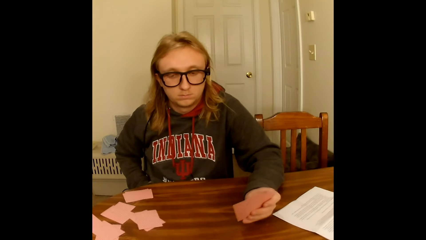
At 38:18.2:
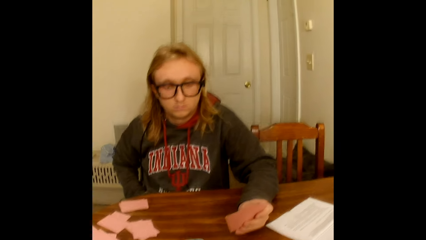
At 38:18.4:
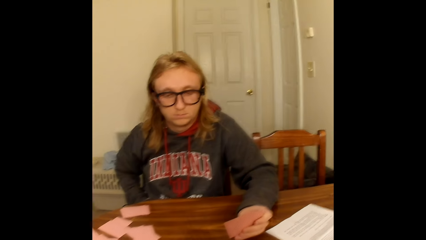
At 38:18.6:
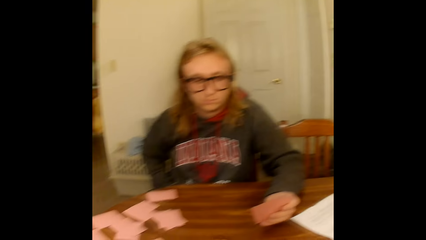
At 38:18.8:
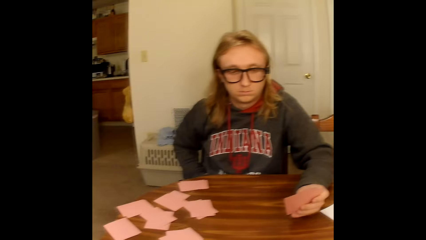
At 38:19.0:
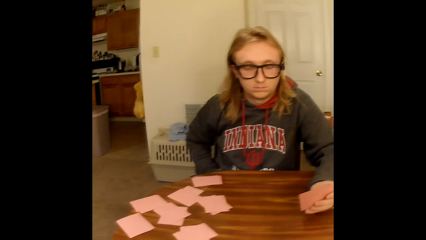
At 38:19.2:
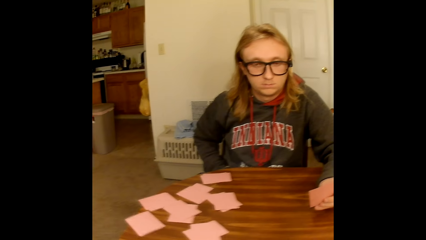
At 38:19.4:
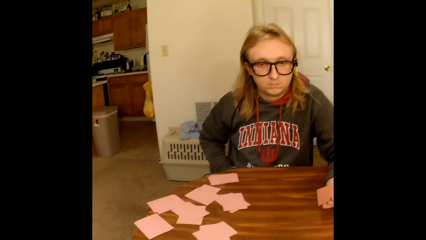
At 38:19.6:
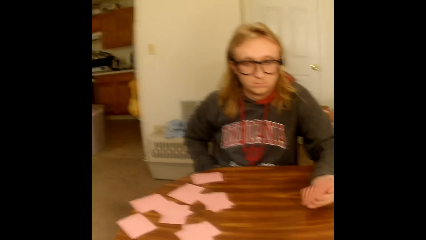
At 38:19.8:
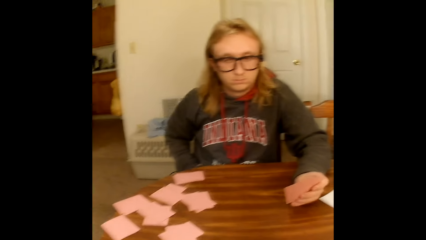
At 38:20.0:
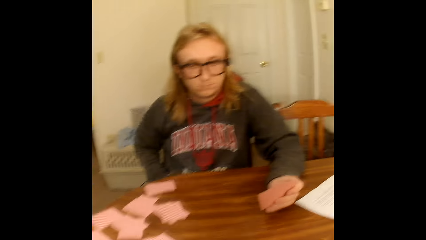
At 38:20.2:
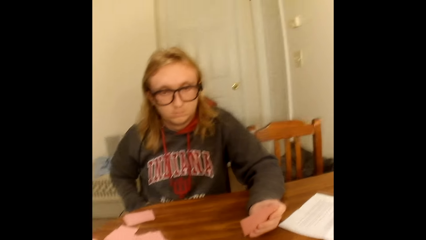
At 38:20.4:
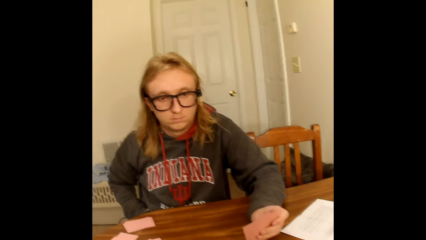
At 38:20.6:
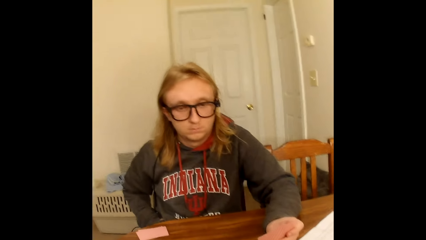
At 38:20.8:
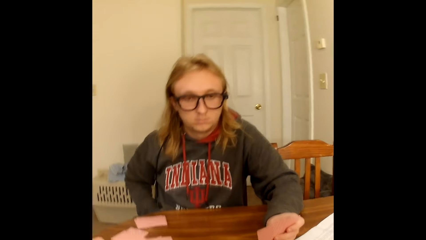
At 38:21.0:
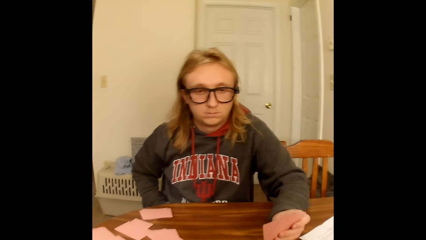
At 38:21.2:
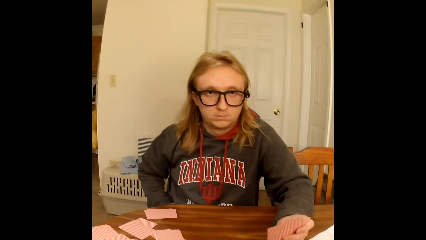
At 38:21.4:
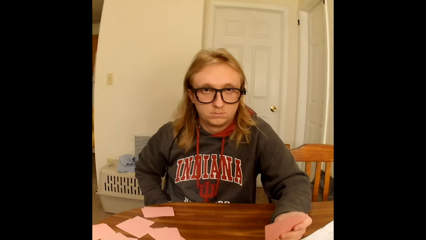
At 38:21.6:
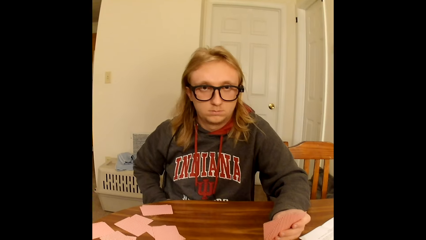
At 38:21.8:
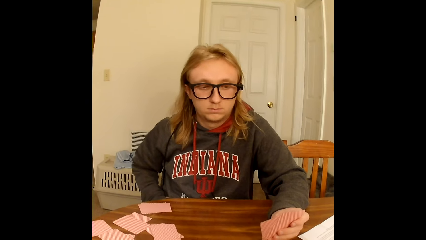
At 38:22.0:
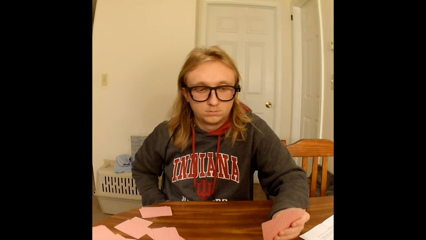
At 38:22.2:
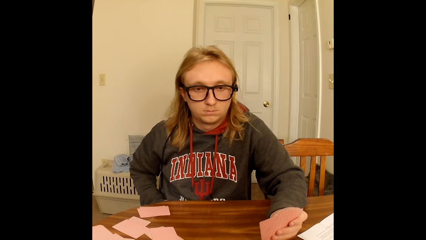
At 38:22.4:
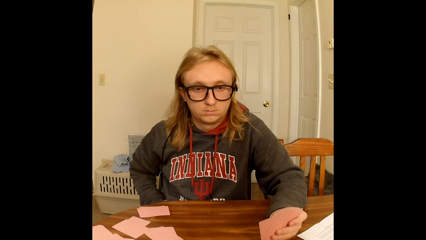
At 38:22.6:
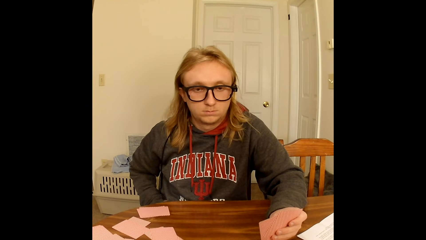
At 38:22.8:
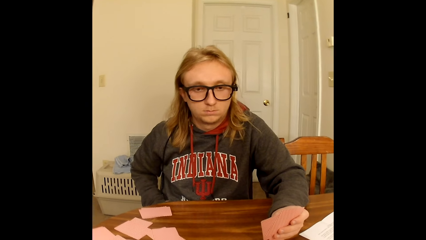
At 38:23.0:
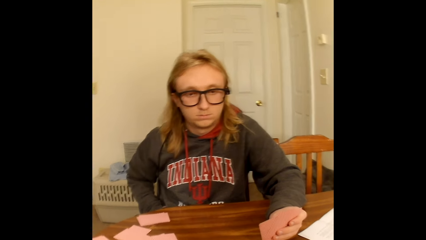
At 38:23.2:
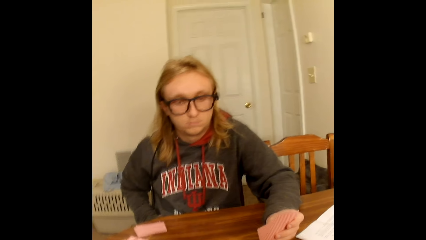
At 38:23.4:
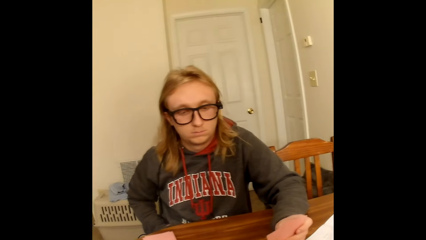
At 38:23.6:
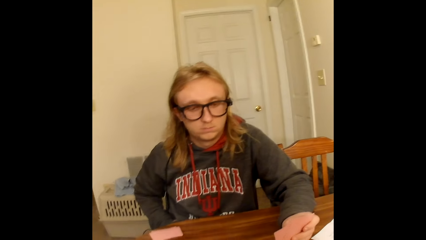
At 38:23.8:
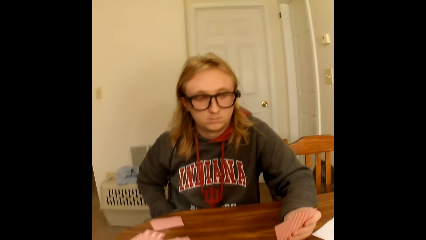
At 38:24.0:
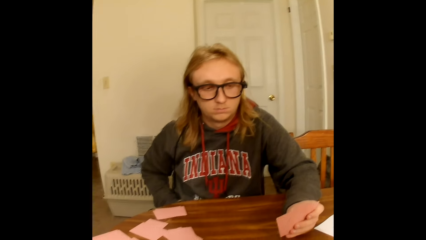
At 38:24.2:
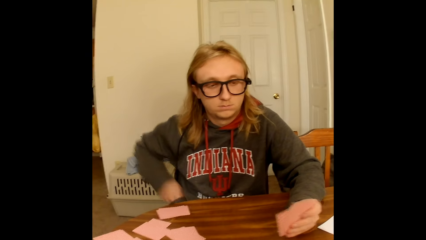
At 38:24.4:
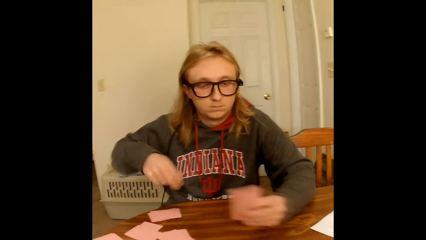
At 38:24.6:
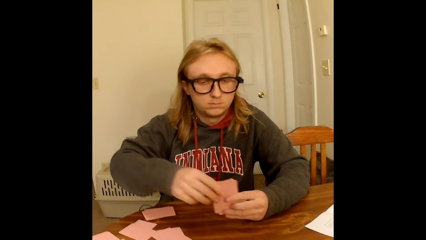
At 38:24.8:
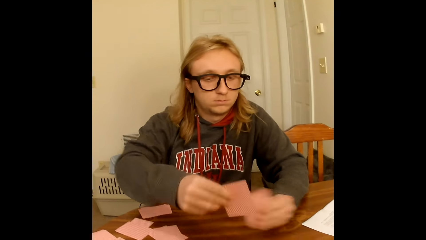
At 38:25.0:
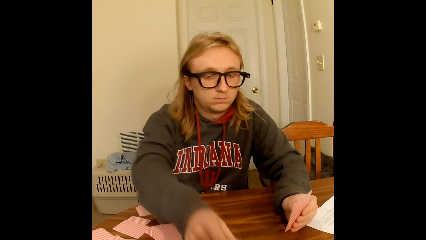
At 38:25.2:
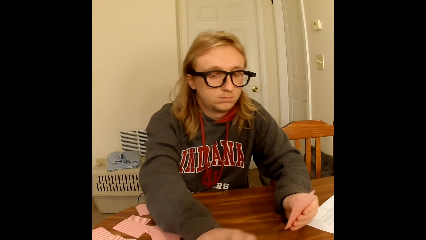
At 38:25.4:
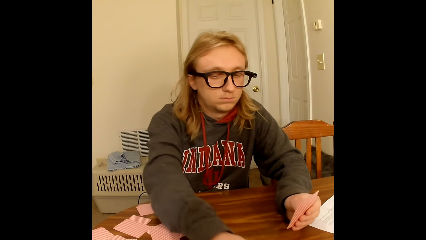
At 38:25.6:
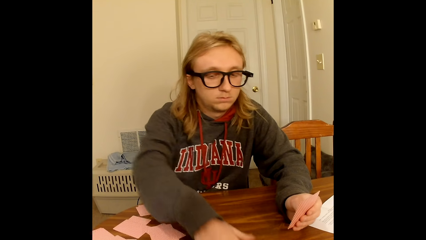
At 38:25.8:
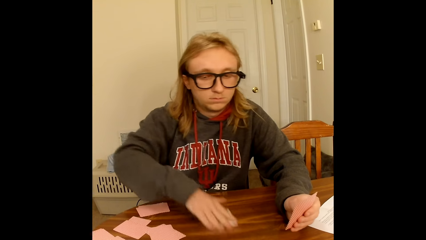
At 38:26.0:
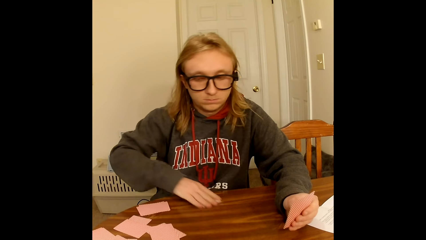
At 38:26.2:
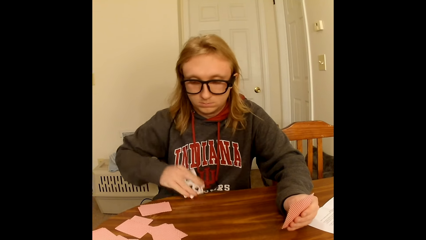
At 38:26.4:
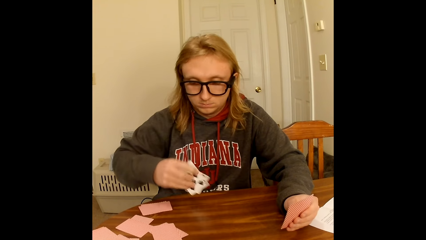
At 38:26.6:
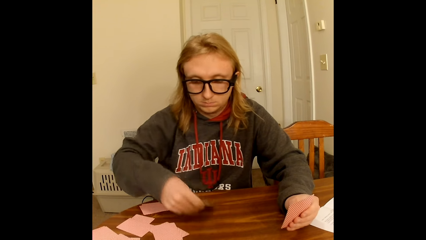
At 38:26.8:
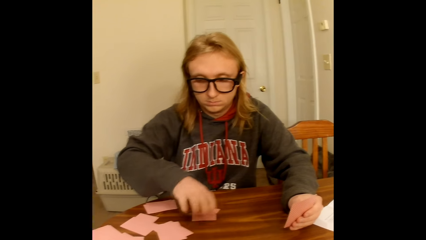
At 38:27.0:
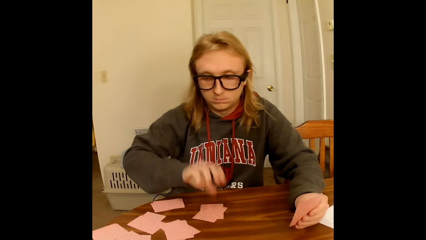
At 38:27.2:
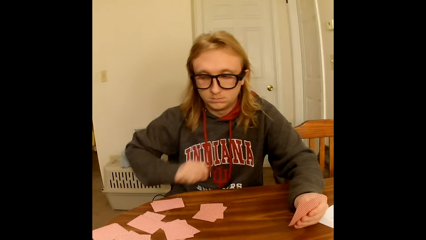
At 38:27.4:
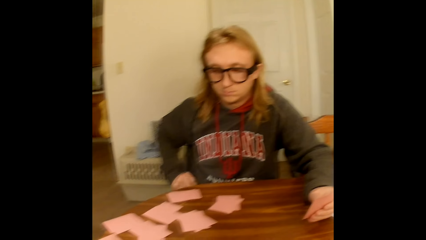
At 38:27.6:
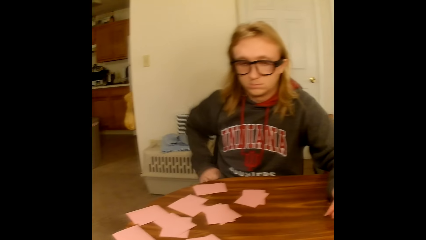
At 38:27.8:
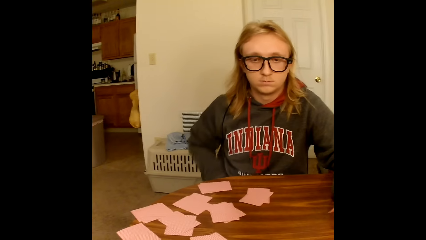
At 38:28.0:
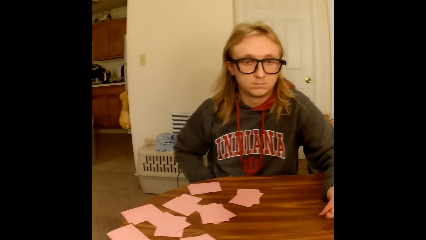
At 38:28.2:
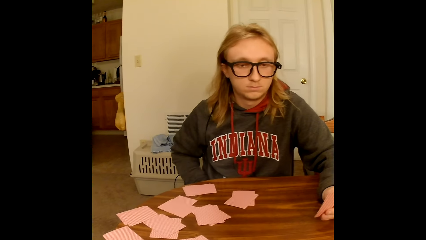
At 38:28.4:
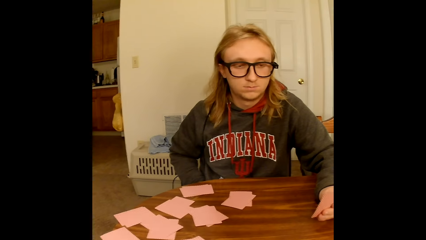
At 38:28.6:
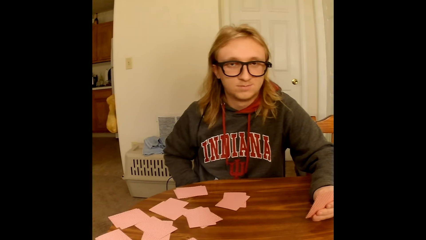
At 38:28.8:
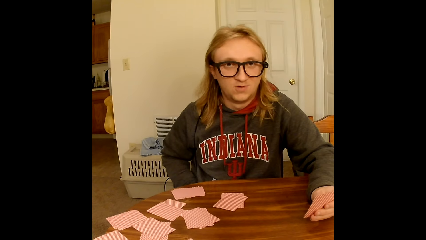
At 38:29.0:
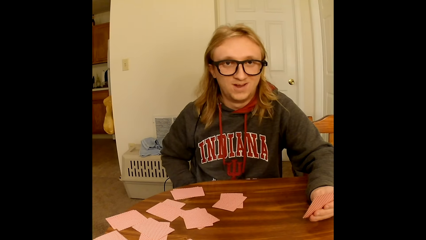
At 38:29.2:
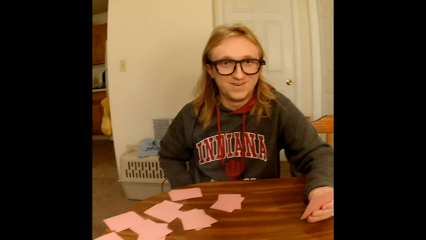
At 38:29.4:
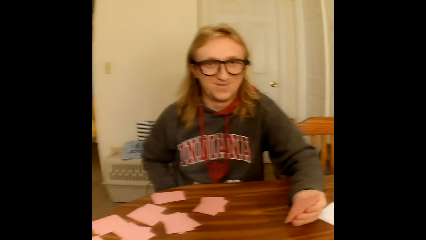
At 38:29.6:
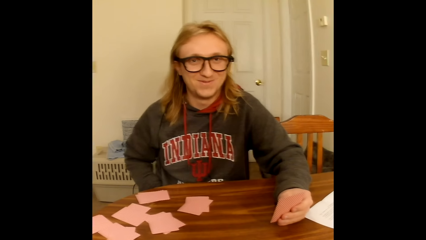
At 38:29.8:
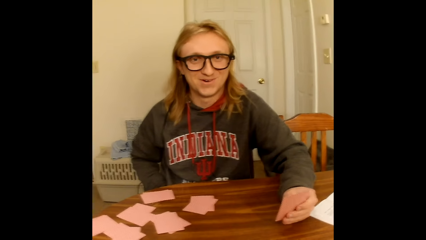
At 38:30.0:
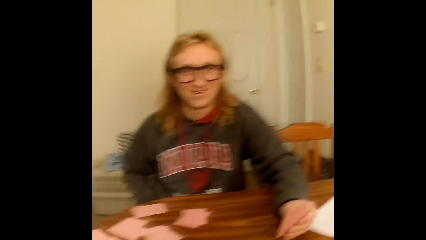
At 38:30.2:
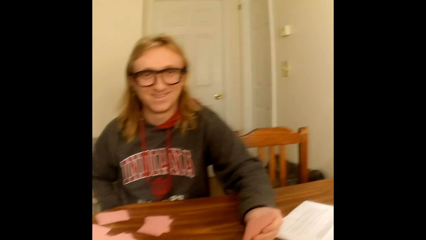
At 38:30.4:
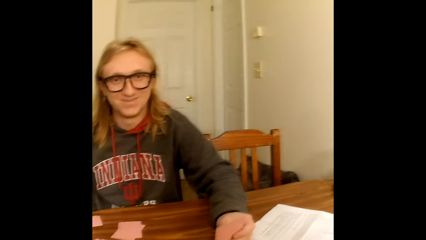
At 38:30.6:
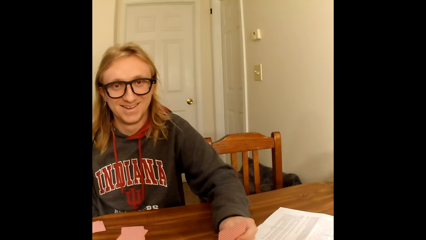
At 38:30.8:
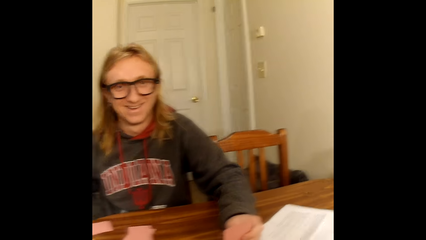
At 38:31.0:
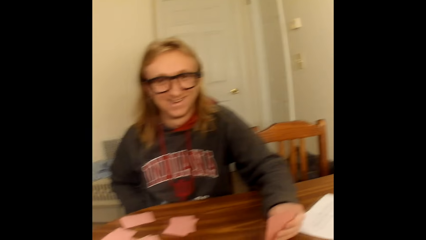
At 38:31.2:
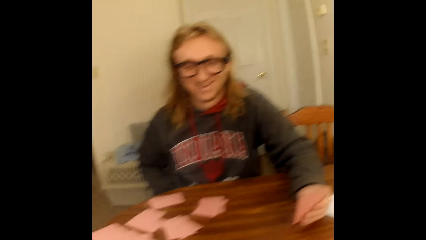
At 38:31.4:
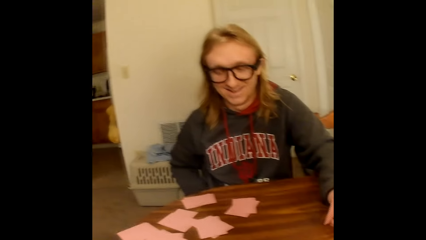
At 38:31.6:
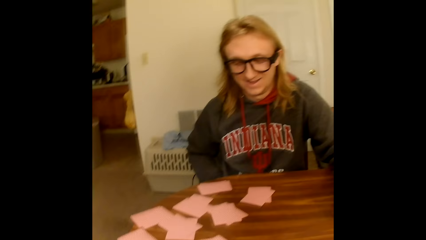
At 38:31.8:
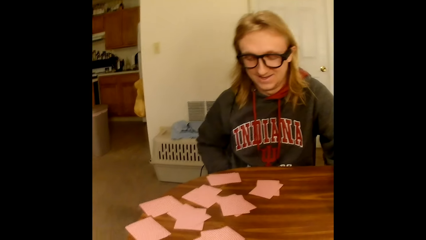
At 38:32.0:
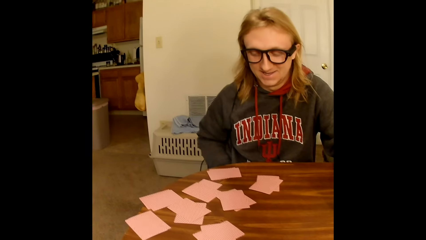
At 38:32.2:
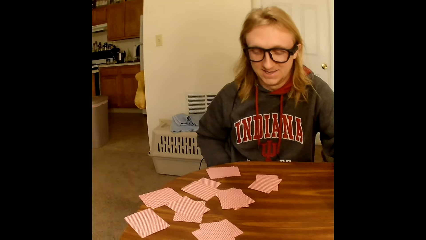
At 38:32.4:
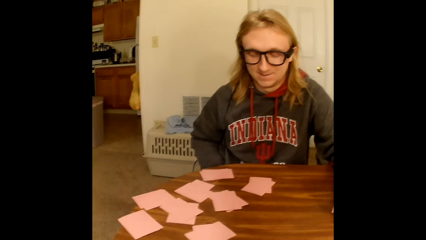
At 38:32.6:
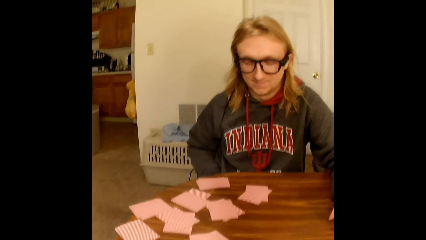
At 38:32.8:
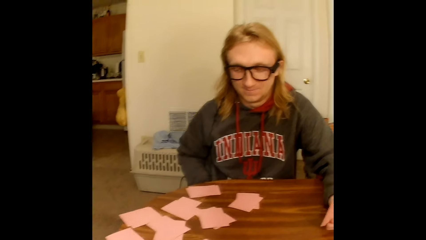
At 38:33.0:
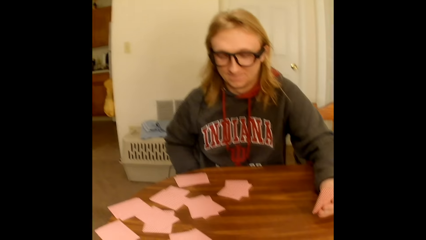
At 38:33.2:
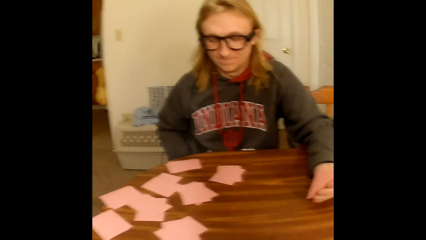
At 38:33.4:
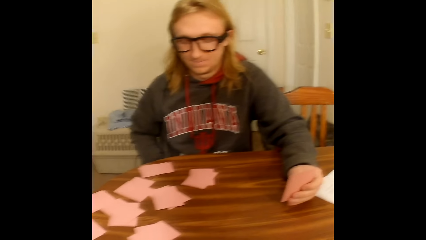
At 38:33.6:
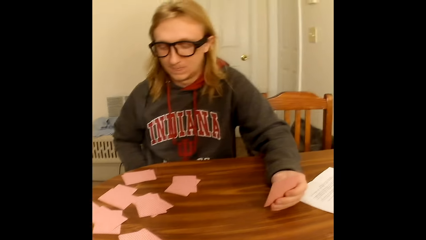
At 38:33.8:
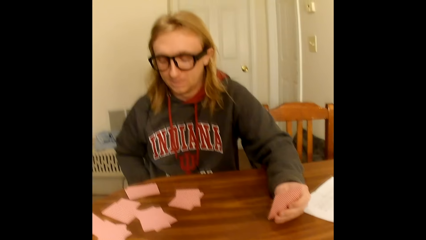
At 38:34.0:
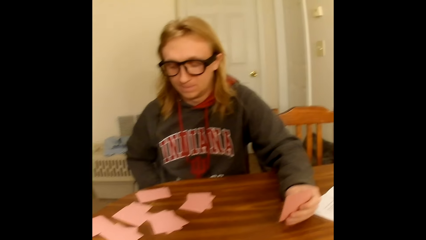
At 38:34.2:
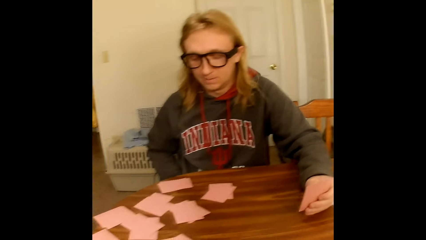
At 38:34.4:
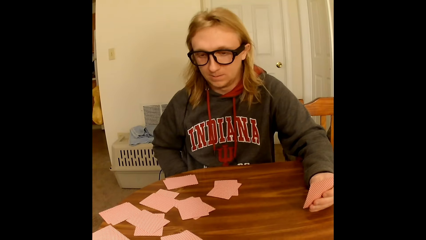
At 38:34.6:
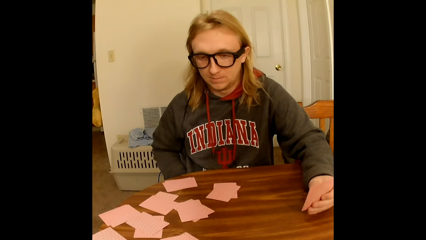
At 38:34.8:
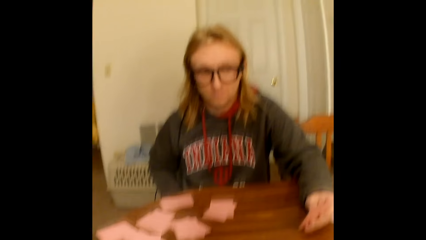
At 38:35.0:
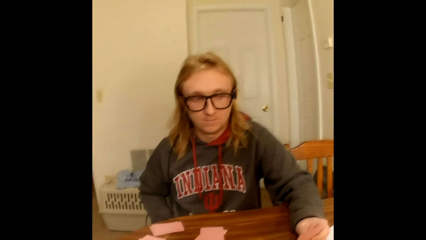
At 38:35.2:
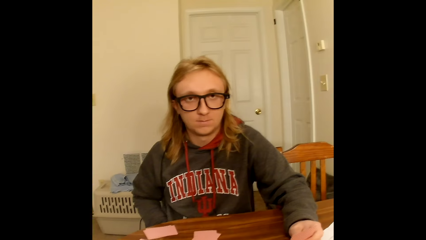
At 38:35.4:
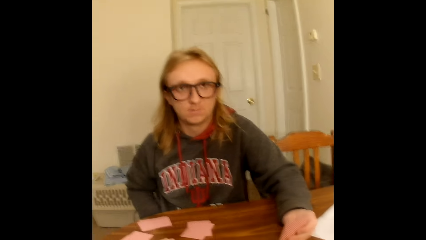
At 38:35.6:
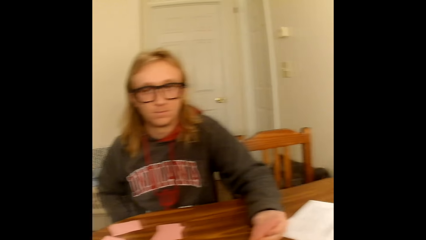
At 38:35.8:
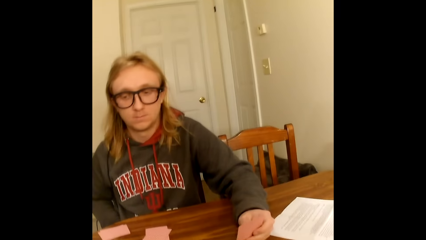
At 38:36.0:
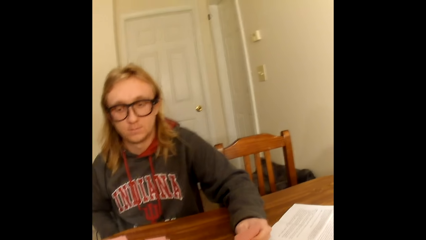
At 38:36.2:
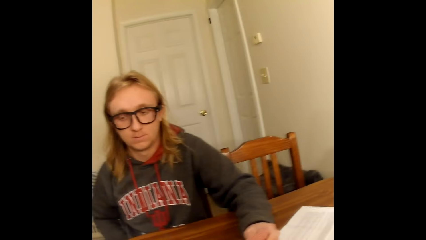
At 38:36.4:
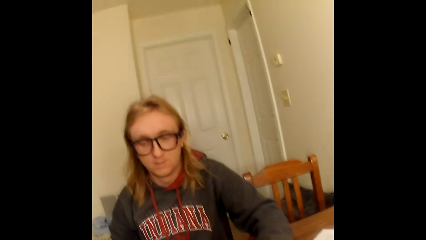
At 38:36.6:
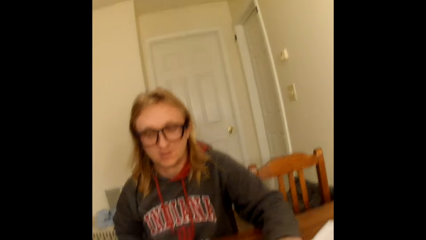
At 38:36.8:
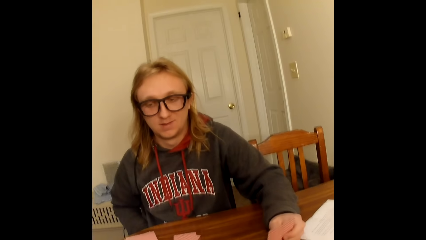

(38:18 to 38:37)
The camera wearer picks a card from the table. They tap their cards on the table. A man picks a playing card from the playing cards in his left hand with his right hand. He places the playing card face up on the table with his right hand. He takes two face up playing cards from the table with his right hand. He places the playing cards face down on the table with his right hand. He puts his right hand into the pocket of his hoodie. The man speaks to the camera wearer. The camera wearer speaks to the man.
